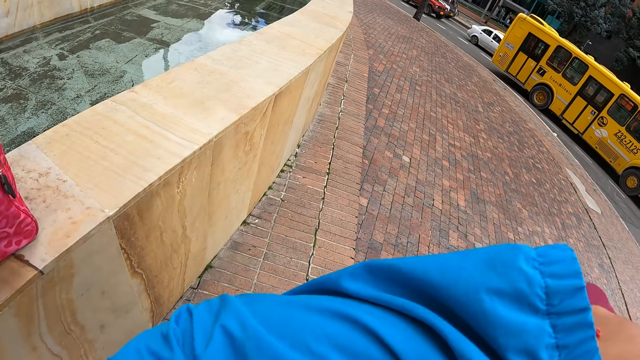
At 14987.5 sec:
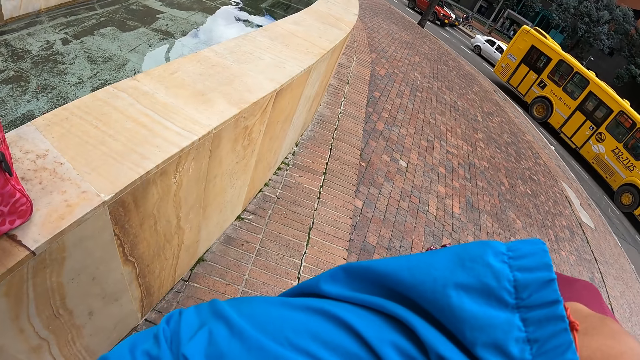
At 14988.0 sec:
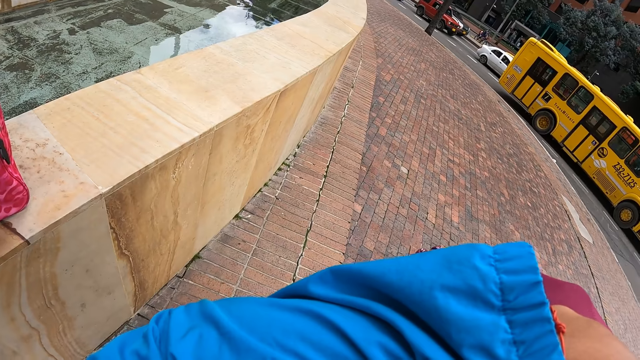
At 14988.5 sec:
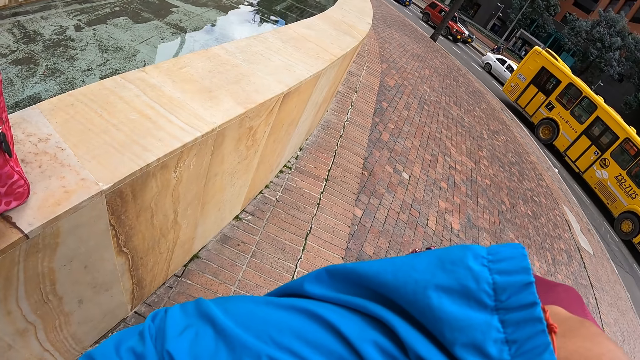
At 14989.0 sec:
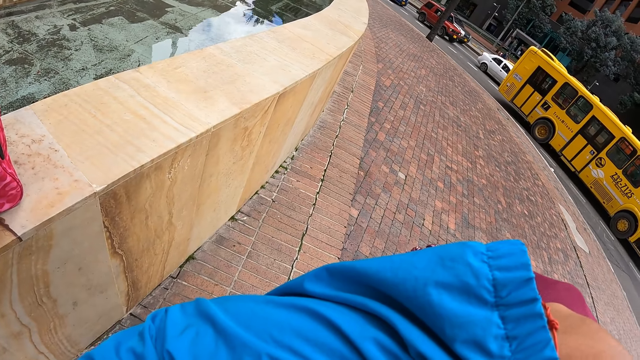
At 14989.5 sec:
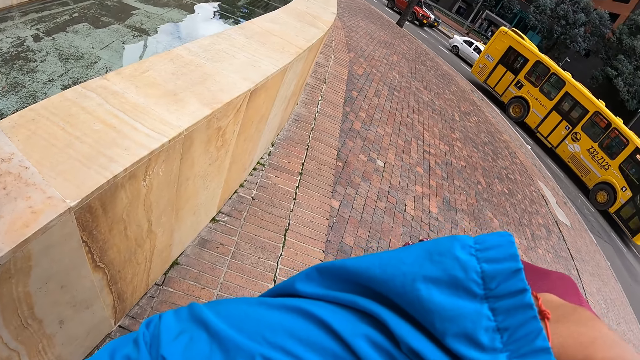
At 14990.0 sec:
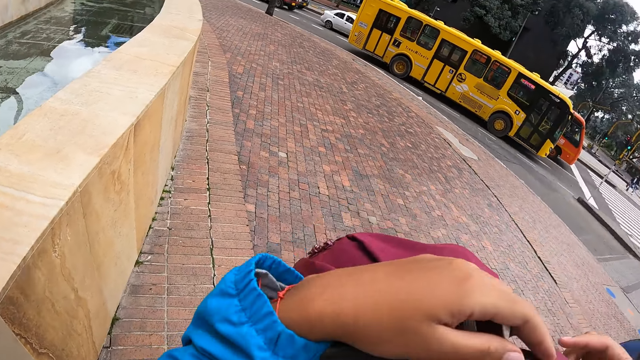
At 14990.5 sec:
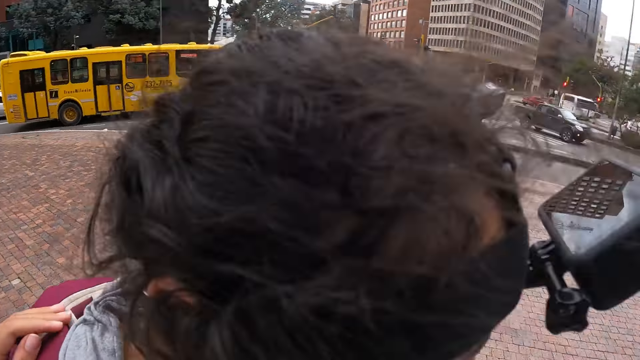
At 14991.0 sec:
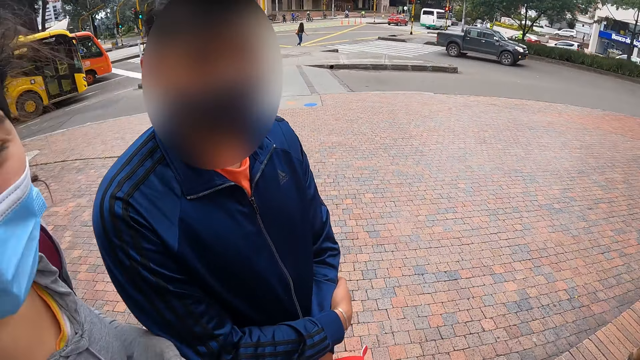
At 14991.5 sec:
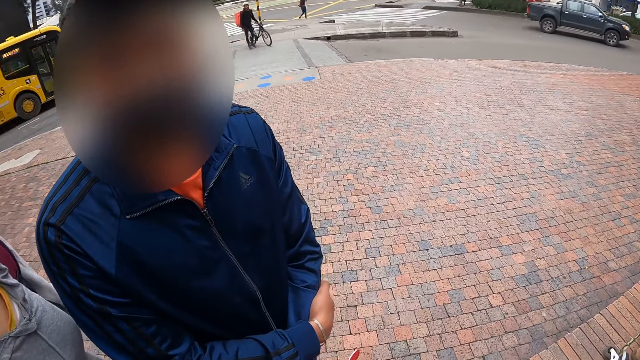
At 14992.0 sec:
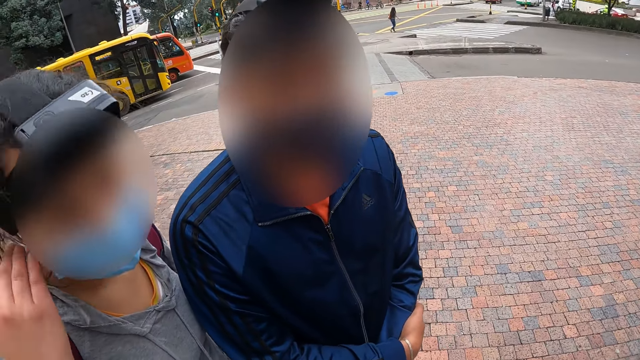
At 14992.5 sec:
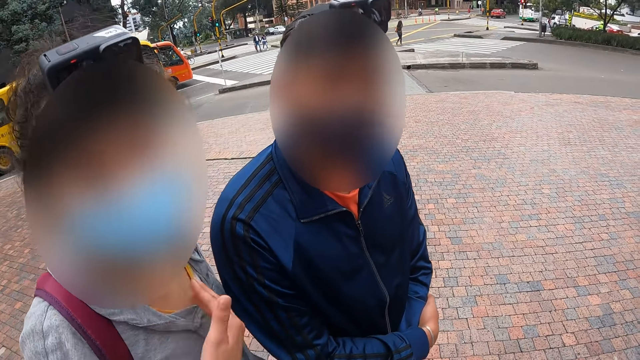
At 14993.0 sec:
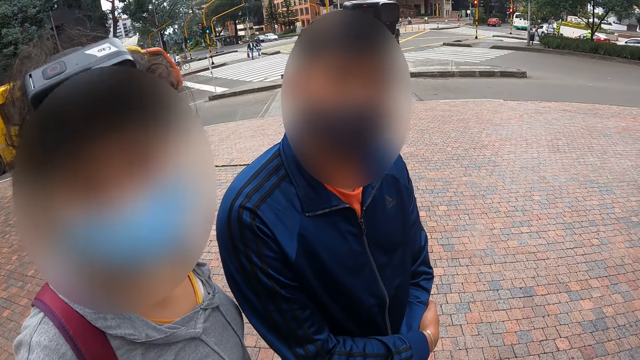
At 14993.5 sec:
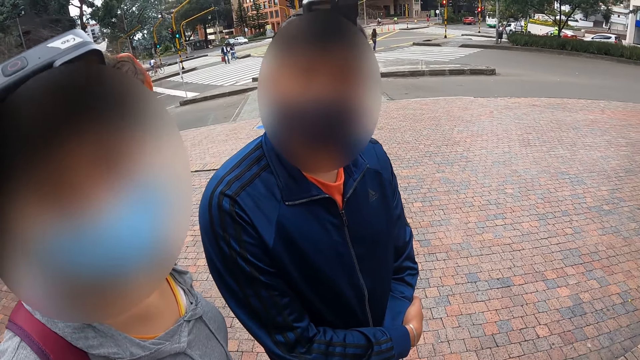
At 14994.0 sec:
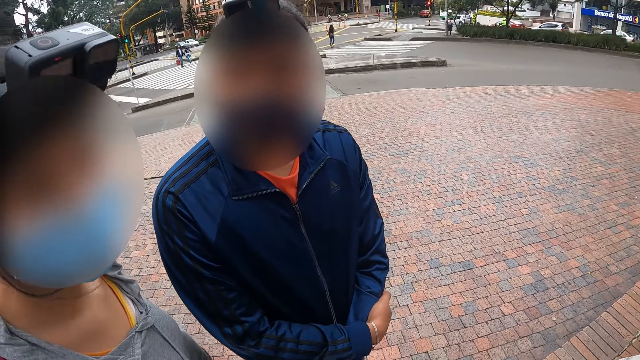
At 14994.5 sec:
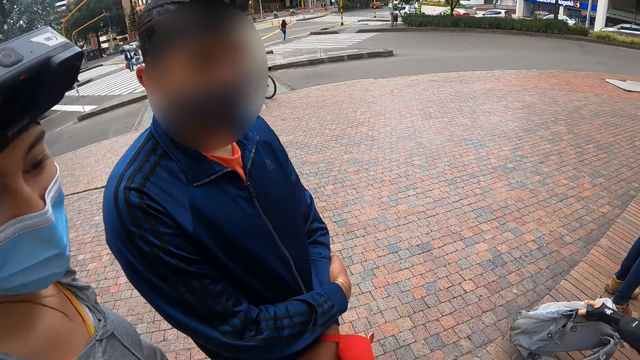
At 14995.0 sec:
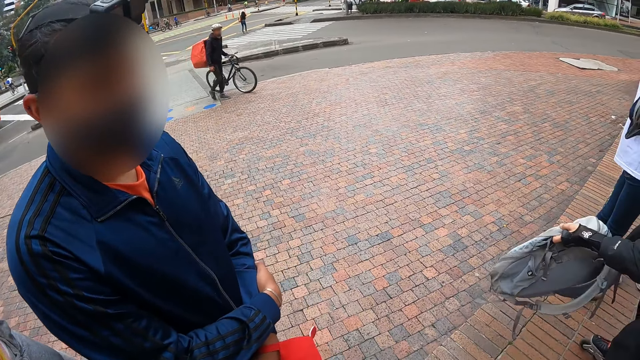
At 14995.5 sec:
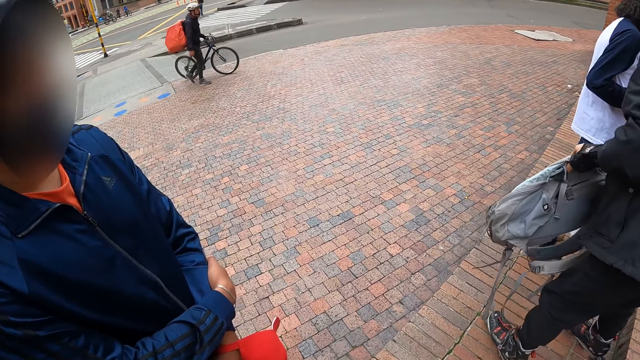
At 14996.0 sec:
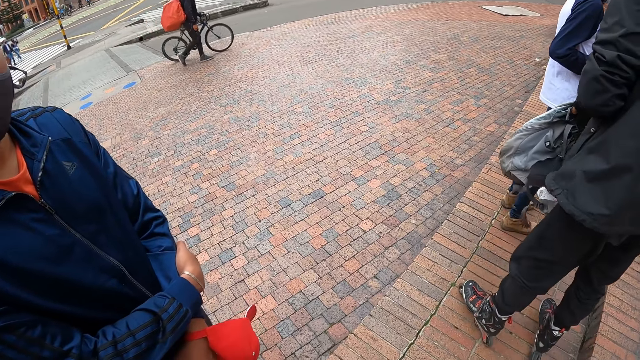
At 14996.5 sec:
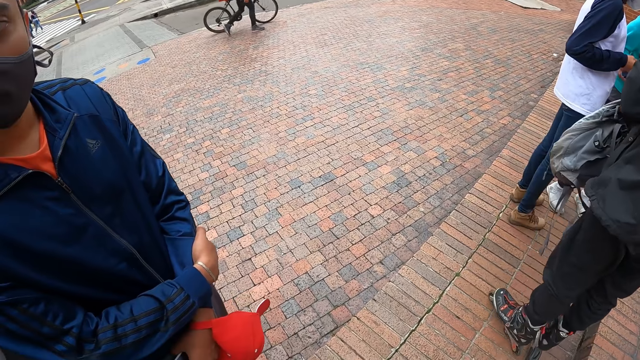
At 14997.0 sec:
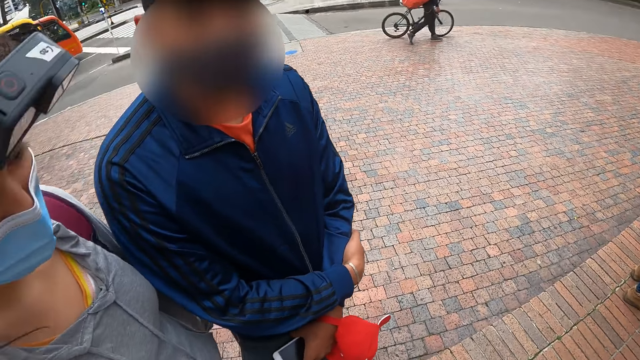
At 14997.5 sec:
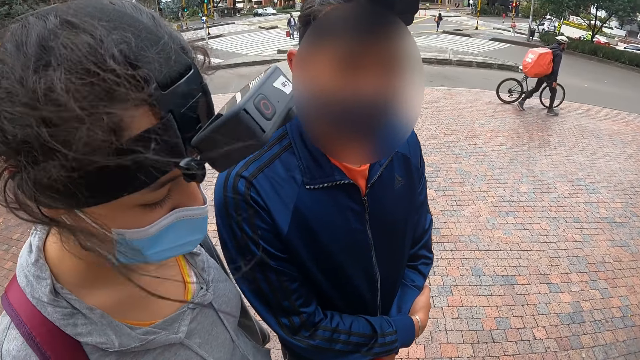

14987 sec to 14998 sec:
The camera wearer interacts with the woman and a man. Another man picks up the bag from the floor with his left hand.

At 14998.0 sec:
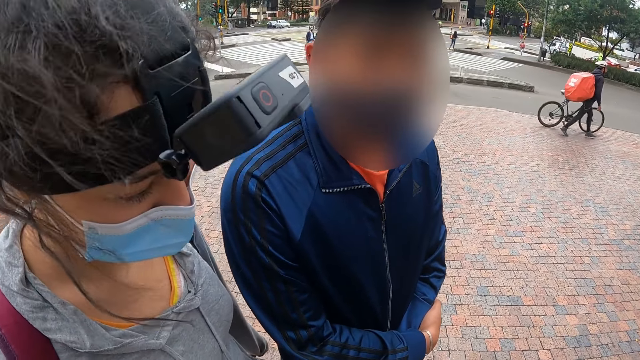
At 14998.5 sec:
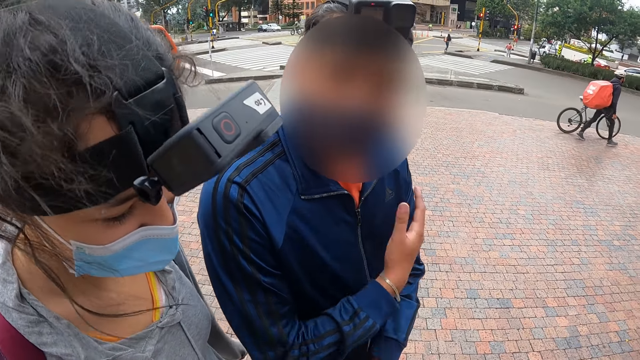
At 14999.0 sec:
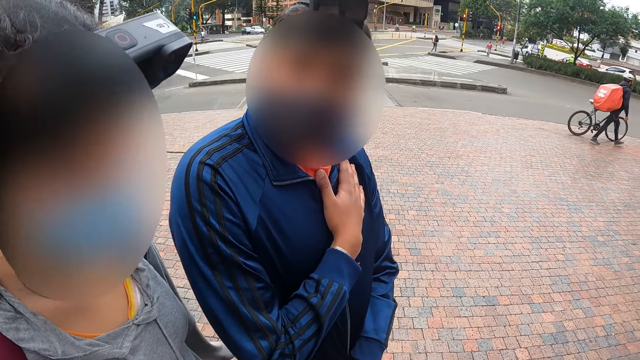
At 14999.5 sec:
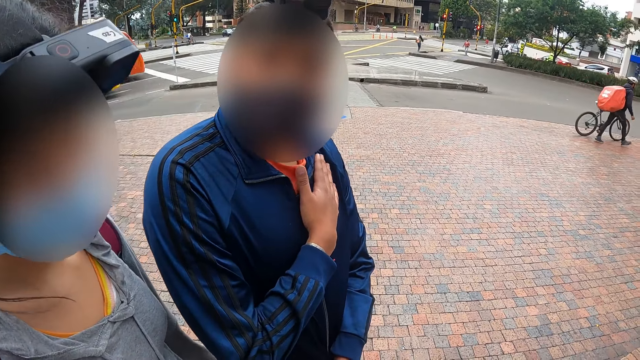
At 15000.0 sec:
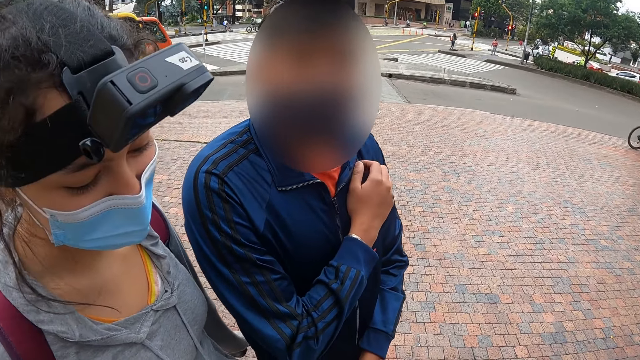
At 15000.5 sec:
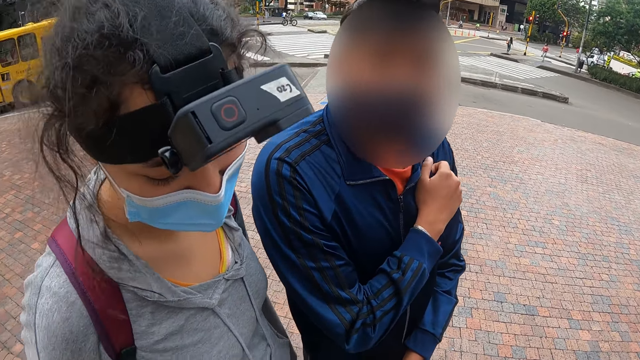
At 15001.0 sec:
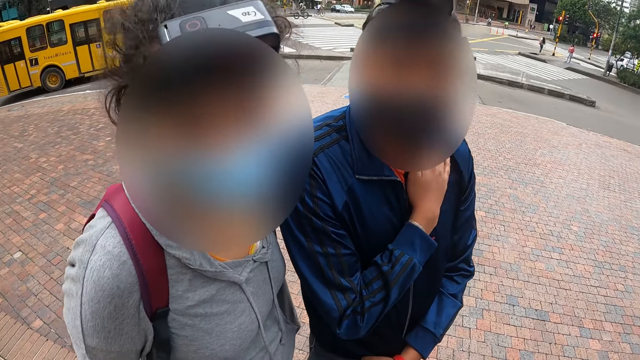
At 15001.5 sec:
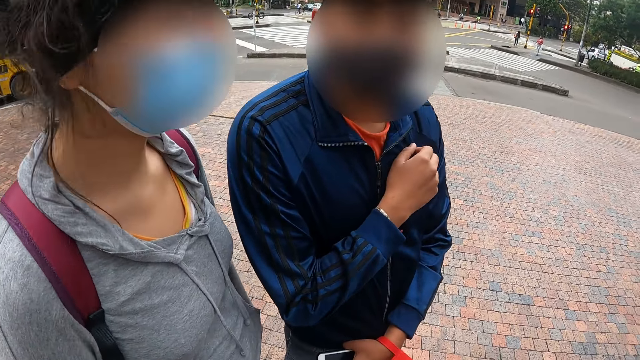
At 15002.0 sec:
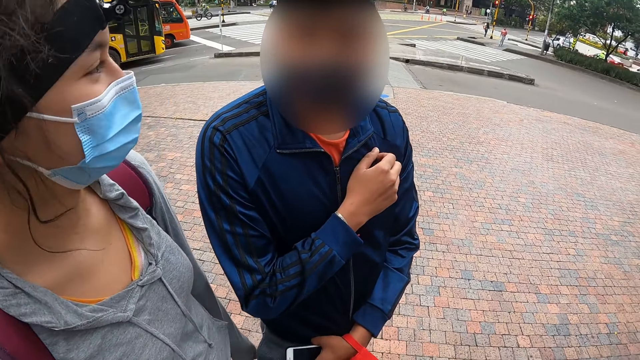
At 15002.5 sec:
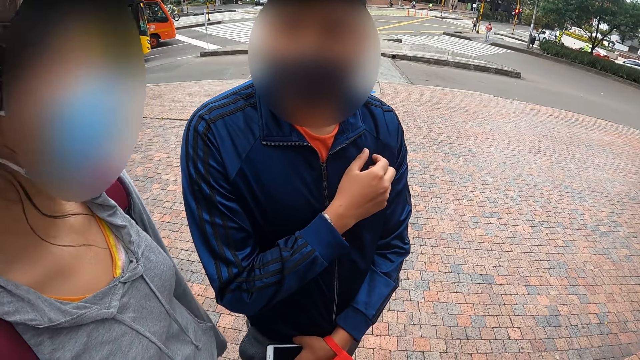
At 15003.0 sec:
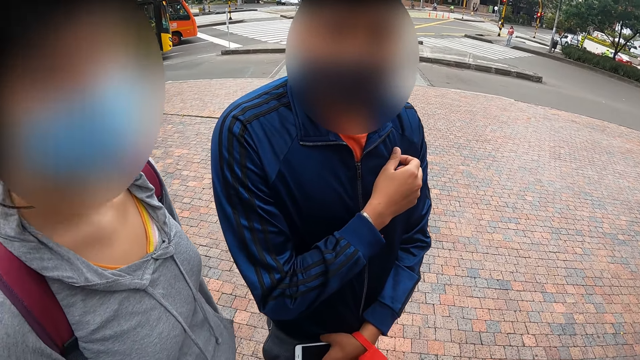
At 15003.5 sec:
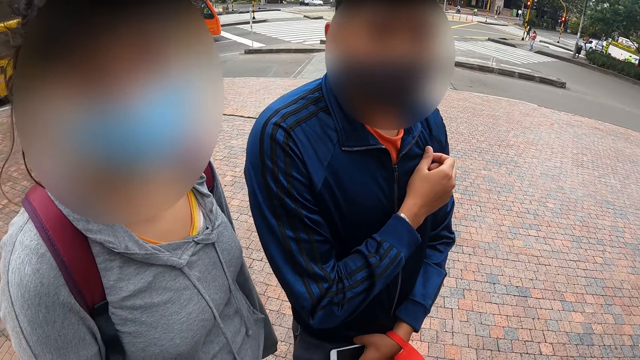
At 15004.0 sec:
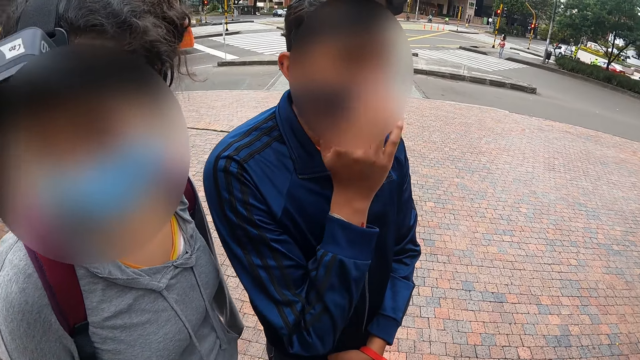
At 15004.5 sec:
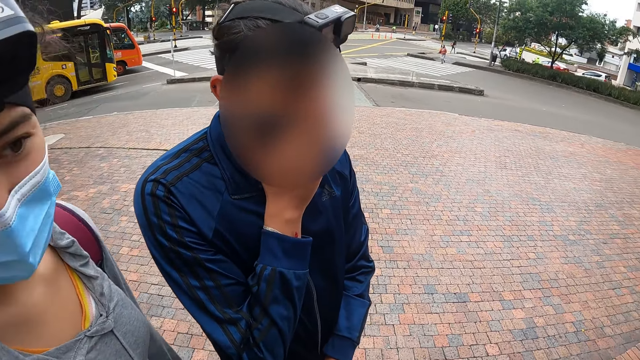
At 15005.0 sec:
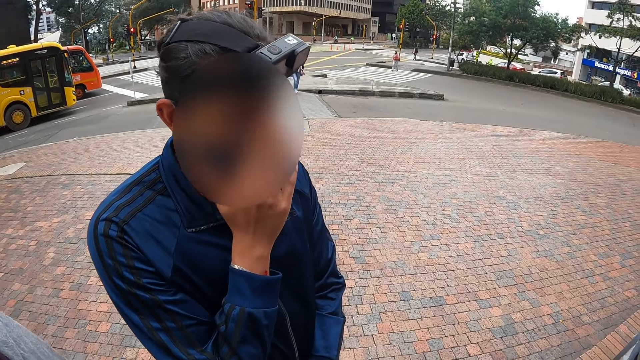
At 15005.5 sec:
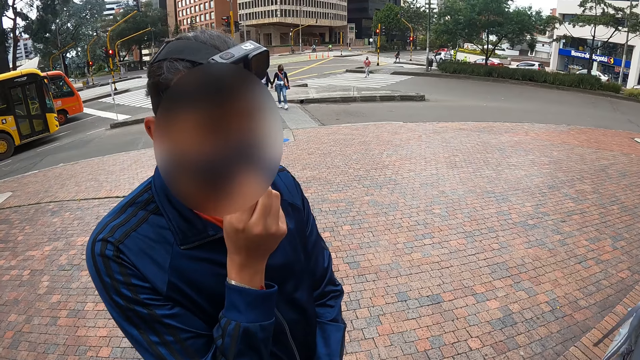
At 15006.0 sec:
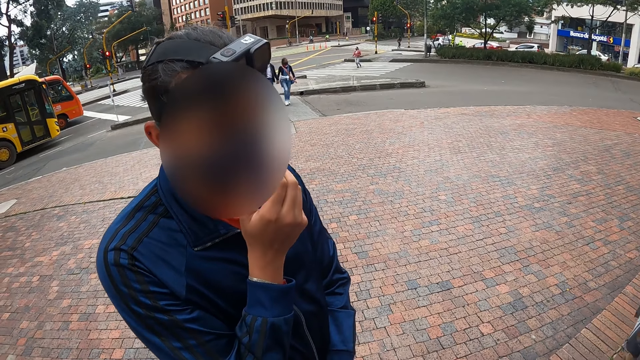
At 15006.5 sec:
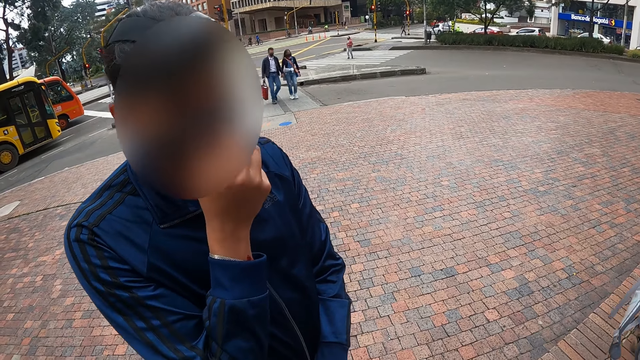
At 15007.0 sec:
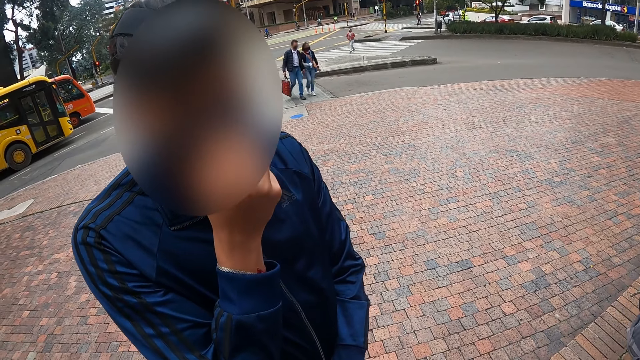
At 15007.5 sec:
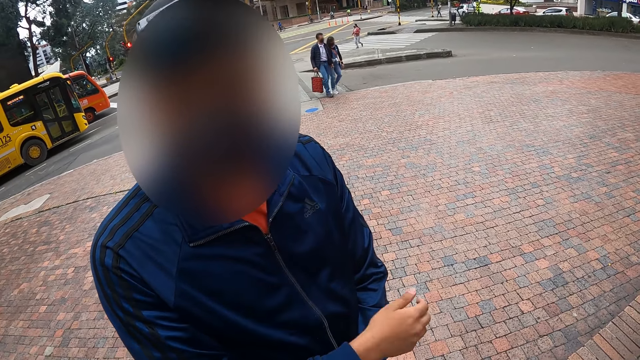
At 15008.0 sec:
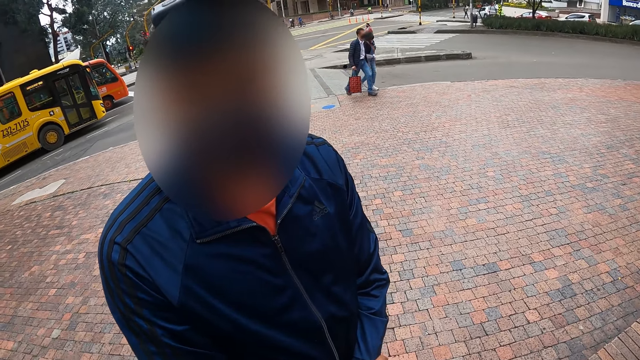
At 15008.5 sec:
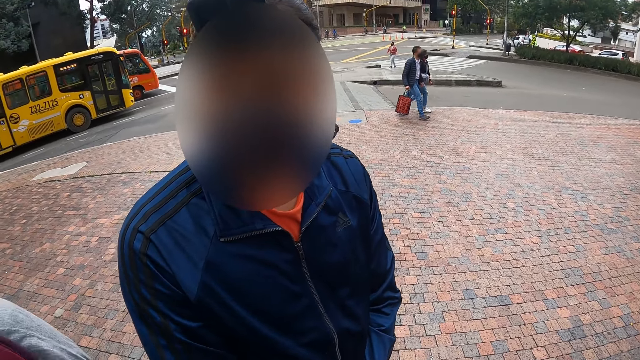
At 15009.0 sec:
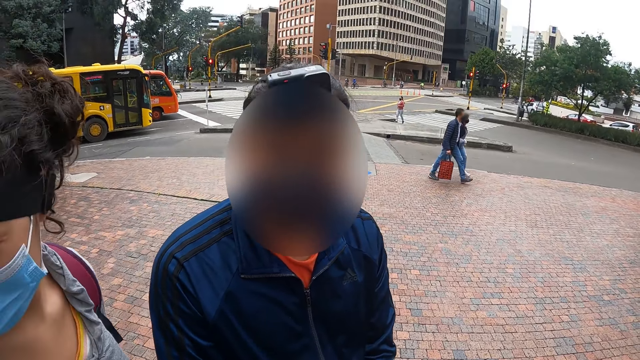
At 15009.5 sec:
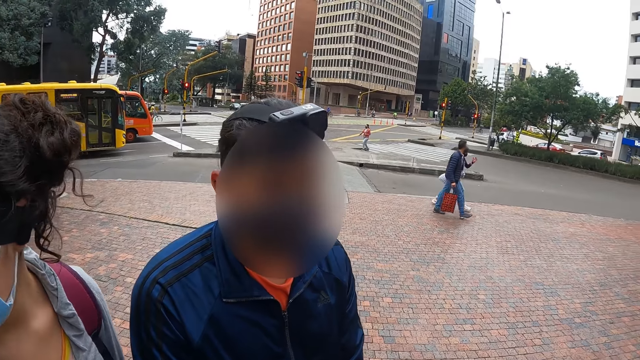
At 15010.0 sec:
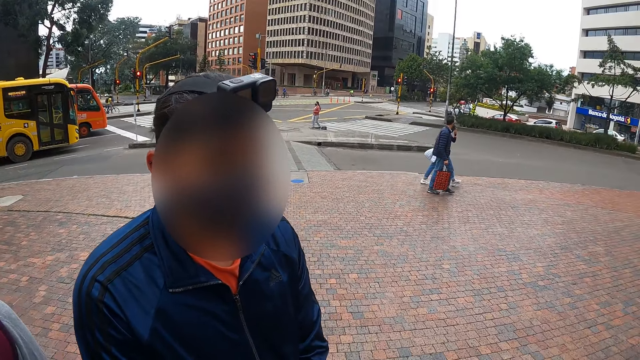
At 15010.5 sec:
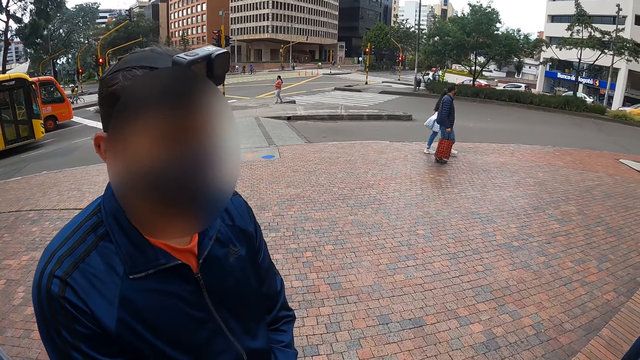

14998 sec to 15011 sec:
The camera wearer talks to a person.
